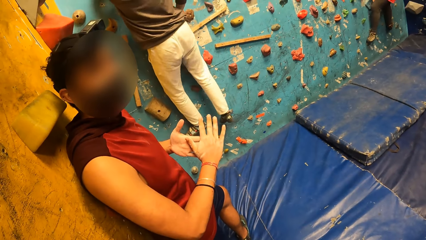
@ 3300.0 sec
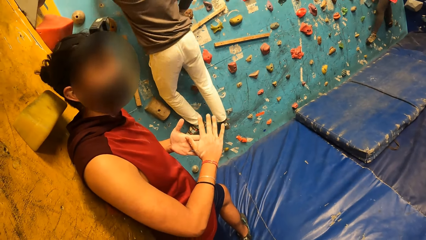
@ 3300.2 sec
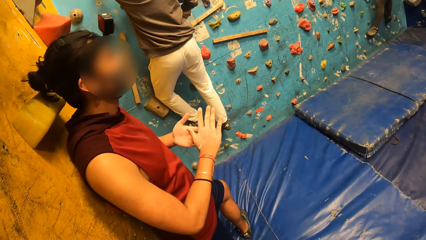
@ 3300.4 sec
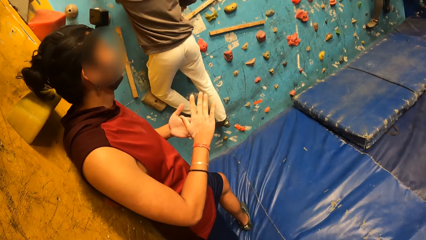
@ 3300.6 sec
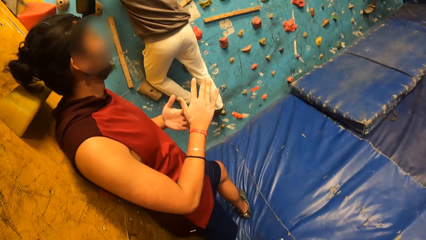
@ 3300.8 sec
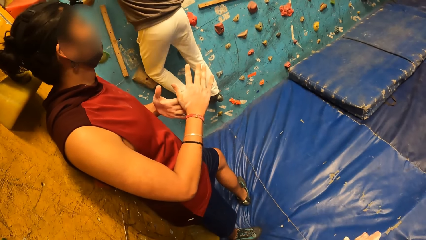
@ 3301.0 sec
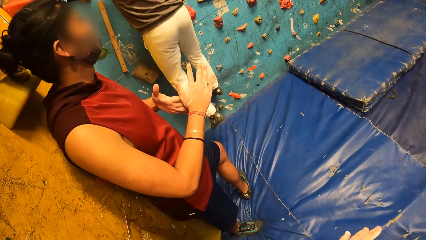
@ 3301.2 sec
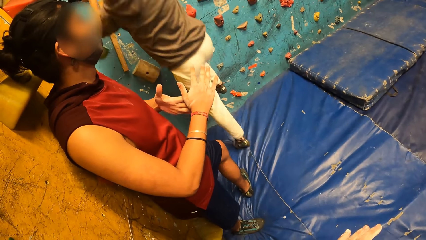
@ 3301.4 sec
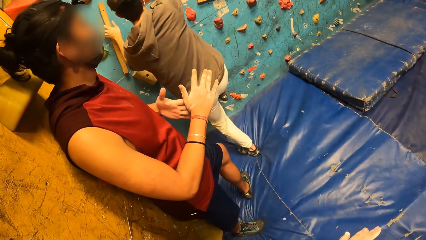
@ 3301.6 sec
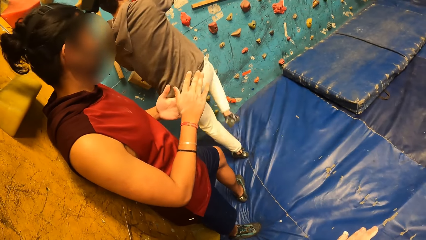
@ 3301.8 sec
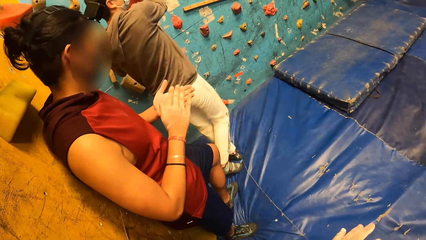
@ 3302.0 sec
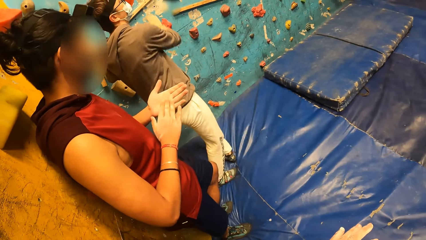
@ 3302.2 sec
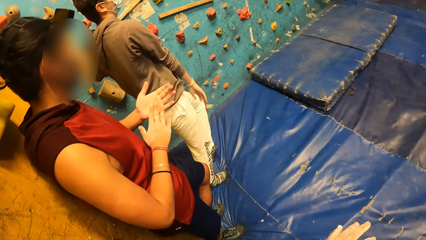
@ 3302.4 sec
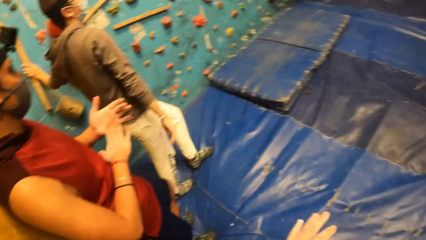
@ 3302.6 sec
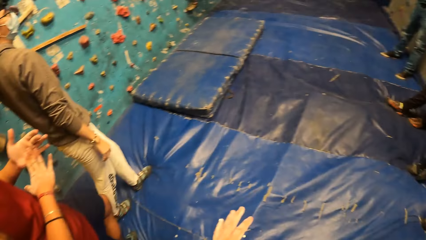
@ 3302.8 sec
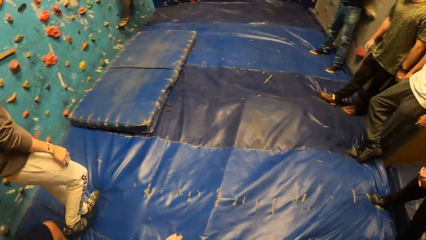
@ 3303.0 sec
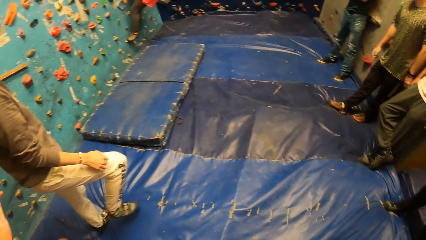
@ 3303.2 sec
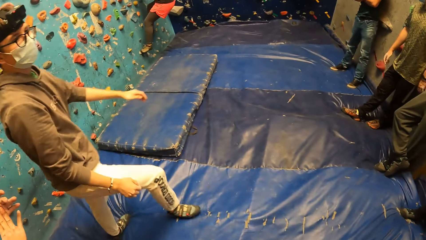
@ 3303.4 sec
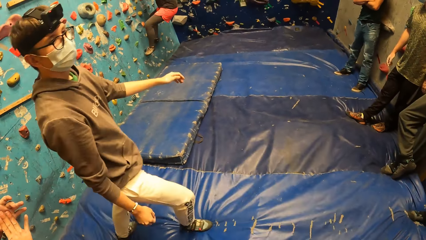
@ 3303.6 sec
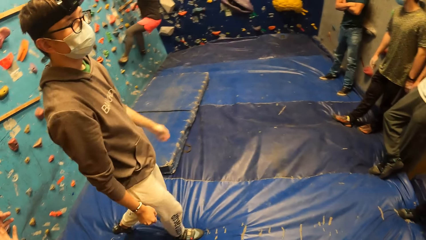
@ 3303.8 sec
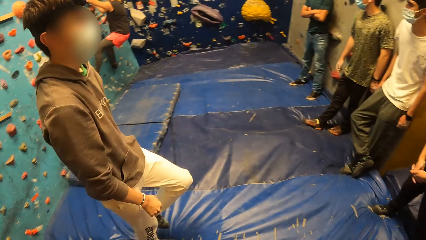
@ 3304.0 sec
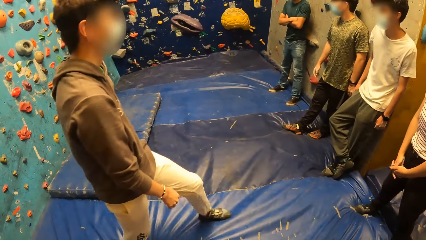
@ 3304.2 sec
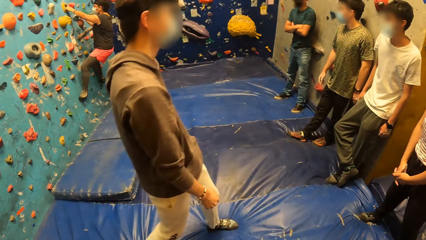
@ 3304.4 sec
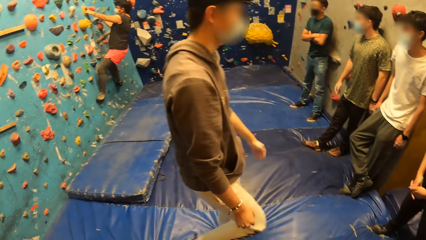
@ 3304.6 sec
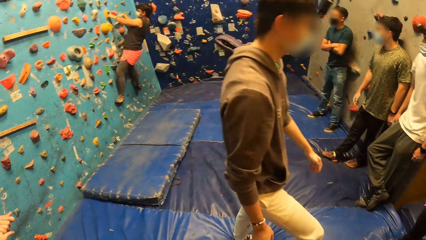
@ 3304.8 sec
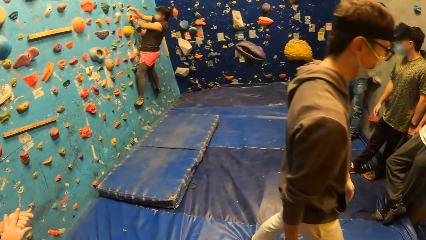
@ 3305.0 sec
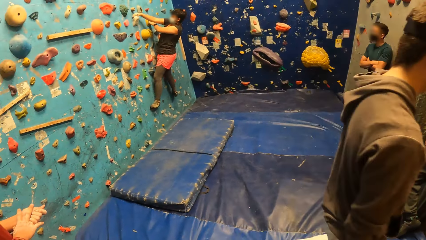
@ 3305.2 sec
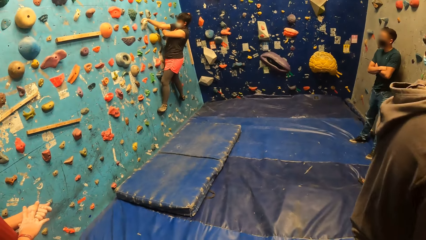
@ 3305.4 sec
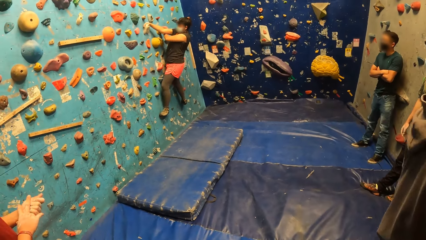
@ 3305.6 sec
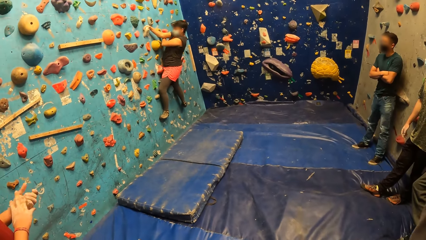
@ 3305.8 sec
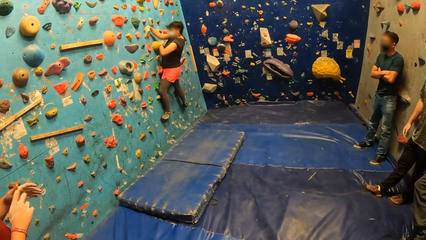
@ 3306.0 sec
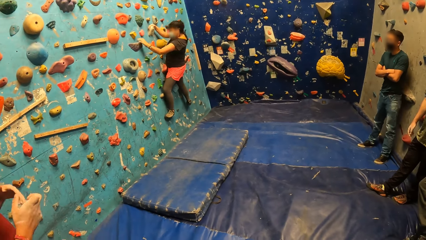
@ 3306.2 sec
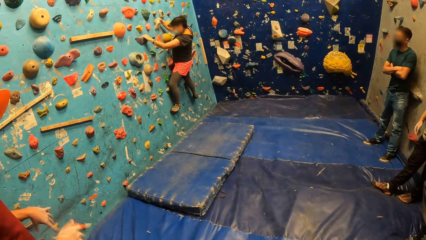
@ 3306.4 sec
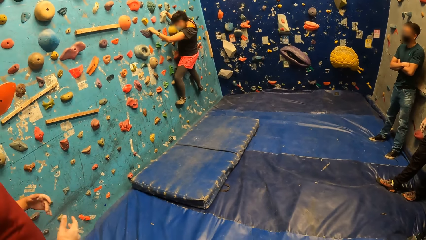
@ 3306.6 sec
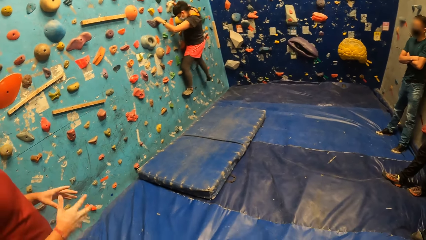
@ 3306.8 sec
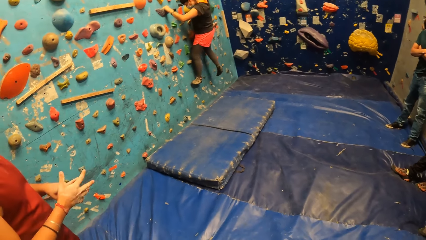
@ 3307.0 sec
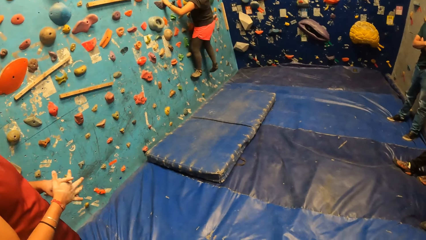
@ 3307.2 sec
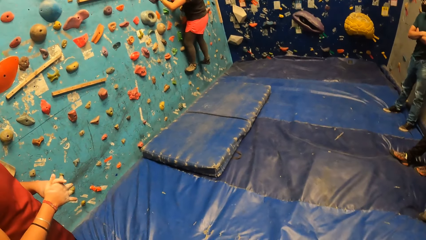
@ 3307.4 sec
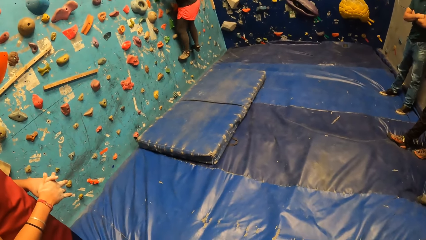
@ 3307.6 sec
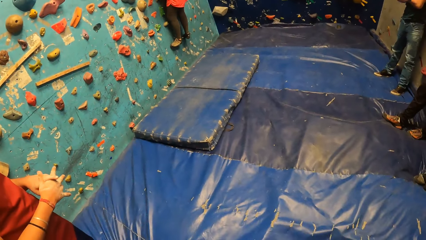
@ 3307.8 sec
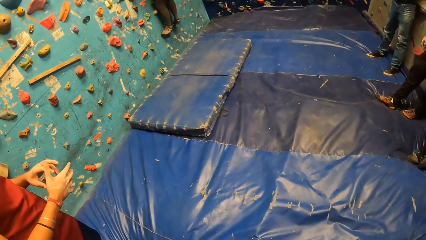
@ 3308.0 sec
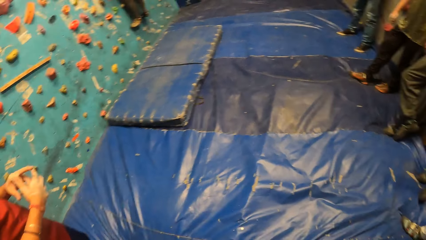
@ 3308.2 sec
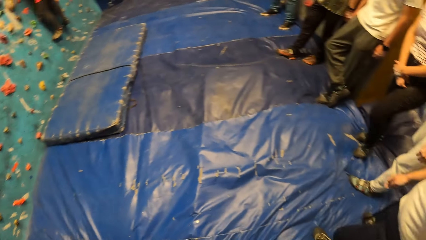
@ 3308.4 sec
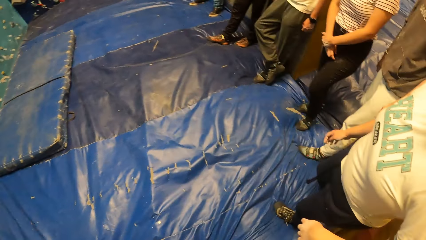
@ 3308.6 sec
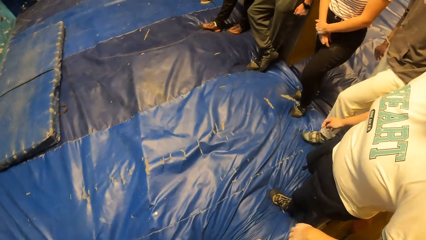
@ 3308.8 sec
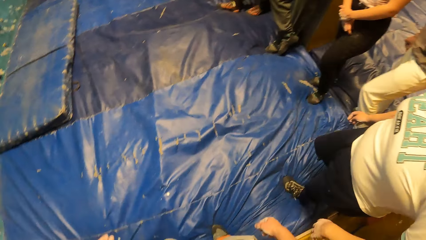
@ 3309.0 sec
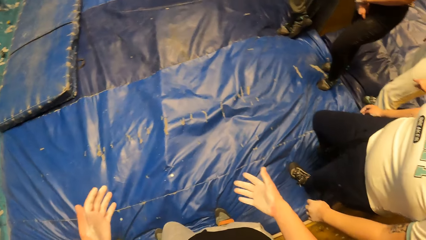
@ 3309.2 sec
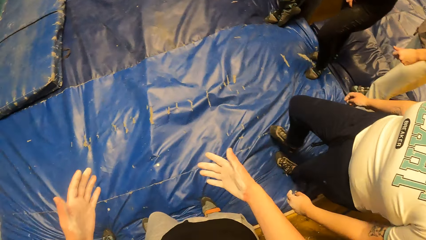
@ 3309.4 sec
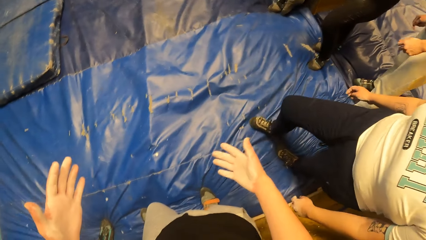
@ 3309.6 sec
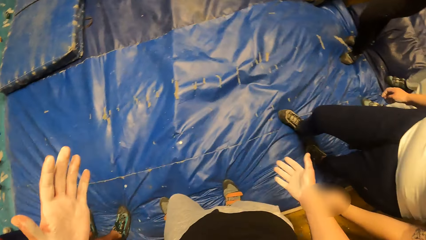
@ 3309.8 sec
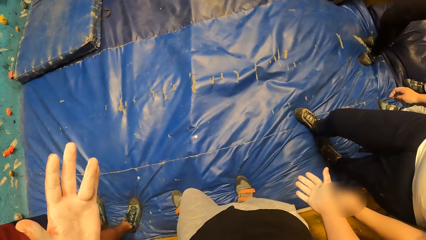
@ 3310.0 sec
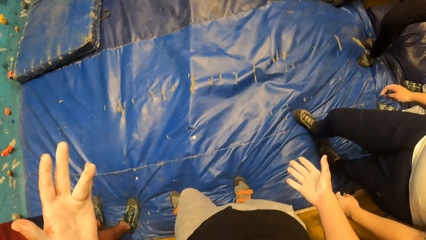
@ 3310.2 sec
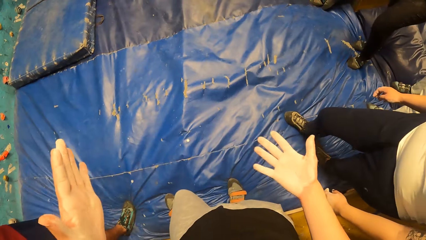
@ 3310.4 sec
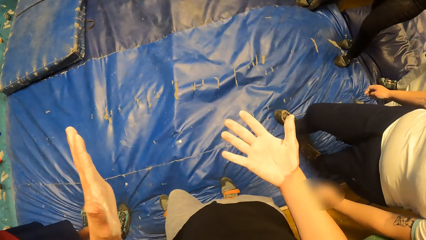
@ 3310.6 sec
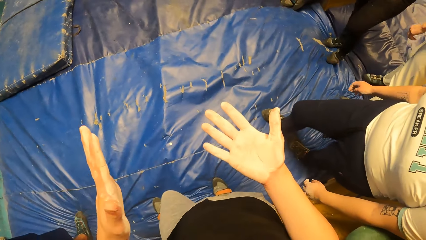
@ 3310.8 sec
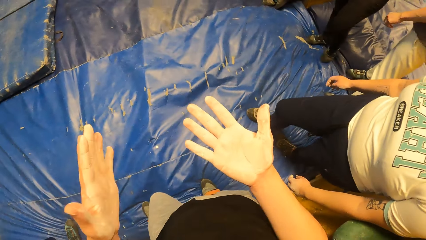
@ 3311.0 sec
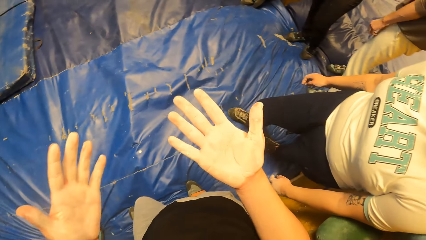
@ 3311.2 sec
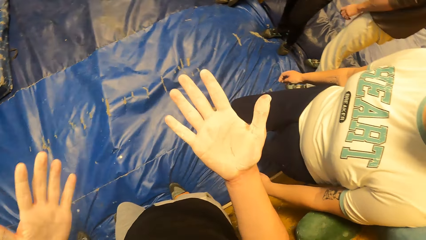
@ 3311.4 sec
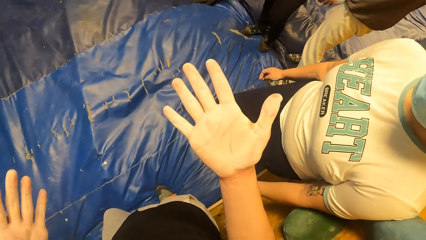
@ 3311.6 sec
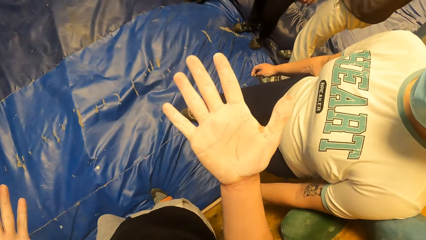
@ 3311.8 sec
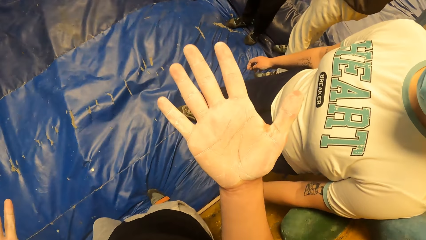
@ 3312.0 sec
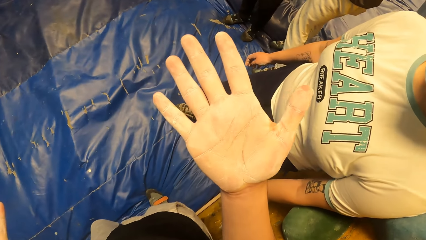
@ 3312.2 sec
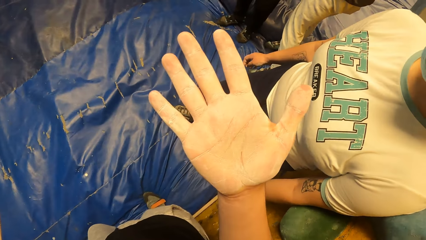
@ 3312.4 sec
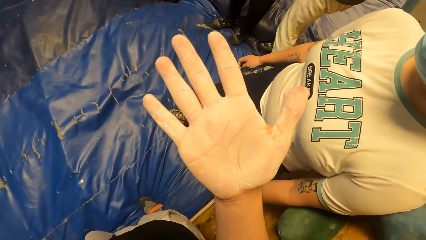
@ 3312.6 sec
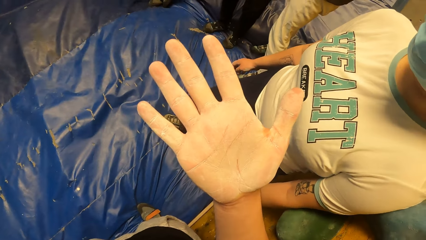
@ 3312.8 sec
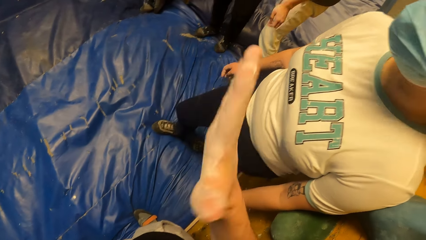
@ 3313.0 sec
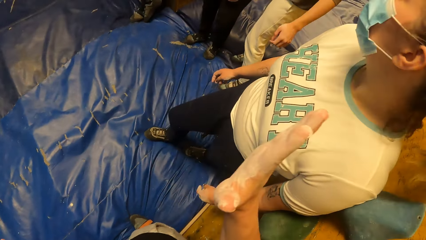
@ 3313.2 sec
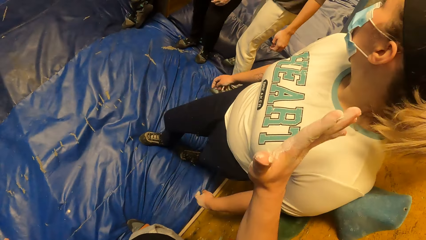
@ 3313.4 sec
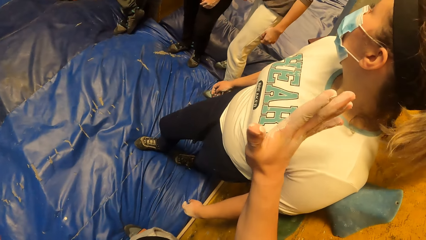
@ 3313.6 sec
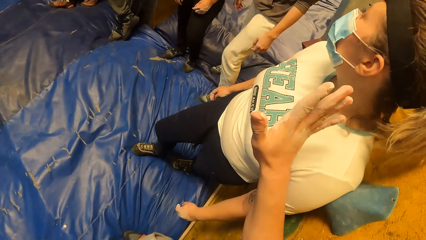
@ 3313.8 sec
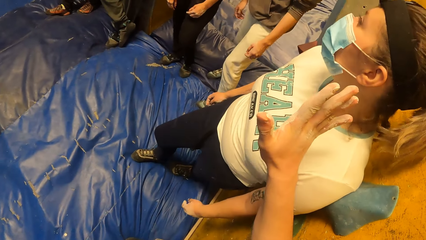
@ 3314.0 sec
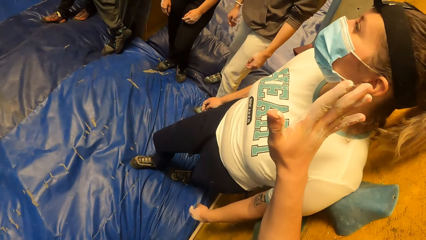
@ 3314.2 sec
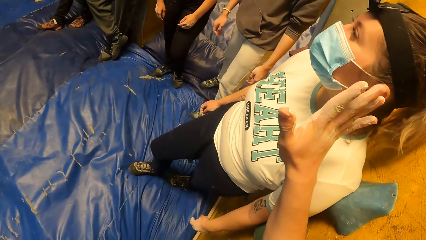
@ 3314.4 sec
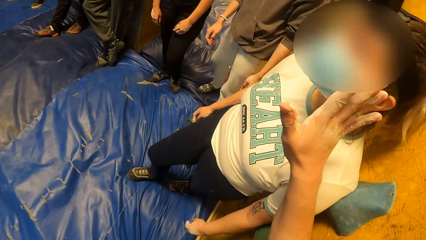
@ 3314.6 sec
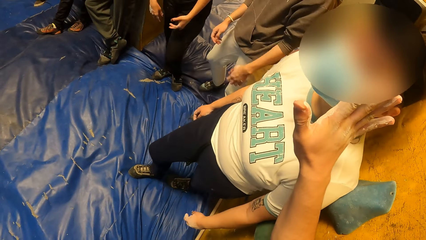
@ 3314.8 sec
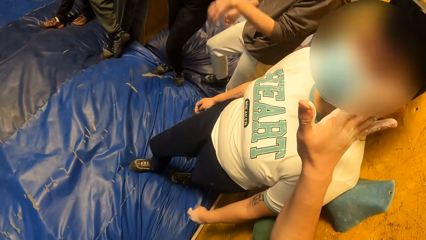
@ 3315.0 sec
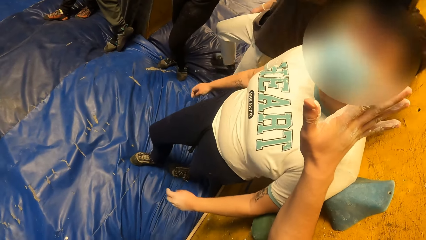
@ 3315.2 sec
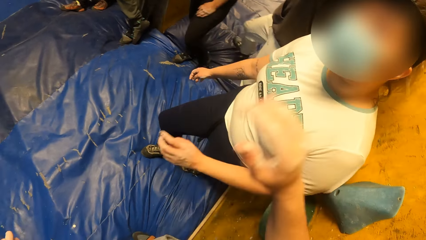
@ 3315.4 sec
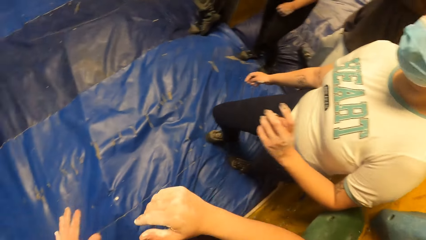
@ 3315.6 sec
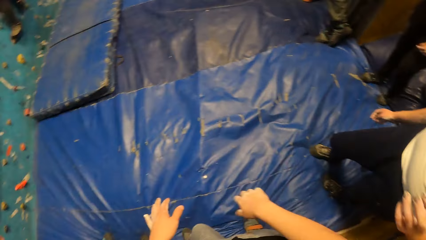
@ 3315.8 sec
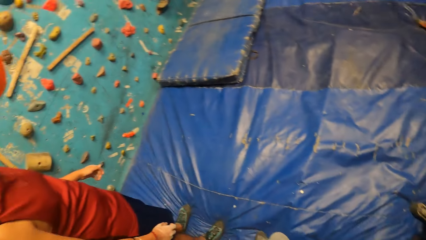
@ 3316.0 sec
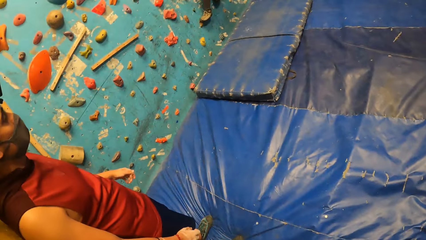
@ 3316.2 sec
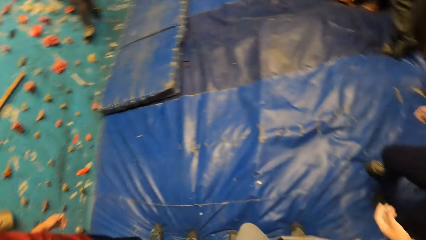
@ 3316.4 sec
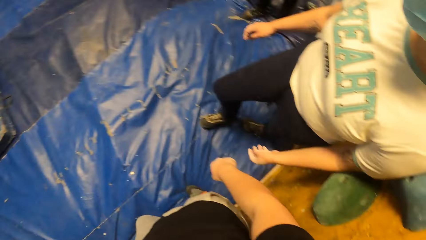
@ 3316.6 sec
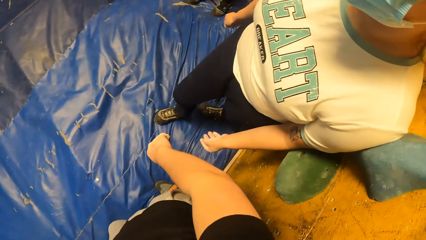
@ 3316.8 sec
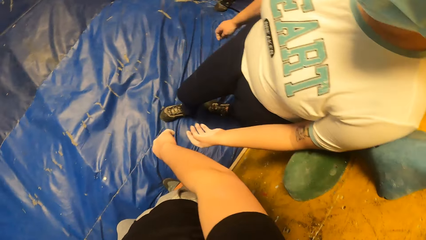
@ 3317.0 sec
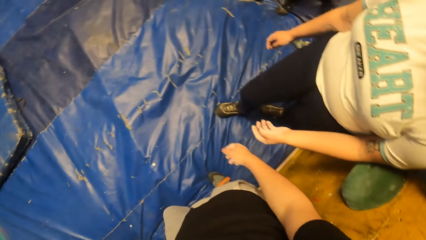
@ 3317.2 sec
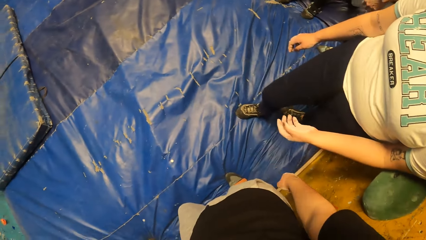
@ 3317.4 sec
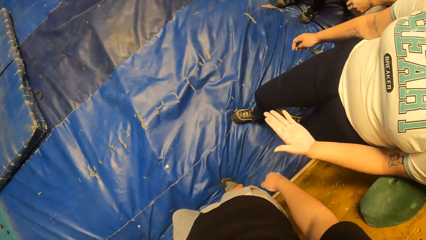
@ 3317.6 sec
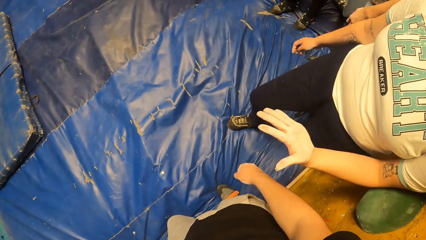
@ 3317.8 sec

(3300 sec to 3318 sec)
A man walks on the climb wall floor. A woman climbs the climb wall. Another man shakes his hands. The camera wearer looks at his hand. He touches the face of another woman. He puts the hands down and looks around.
